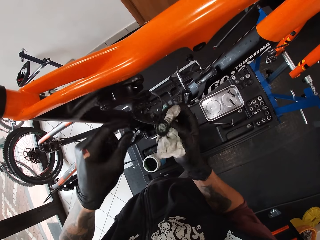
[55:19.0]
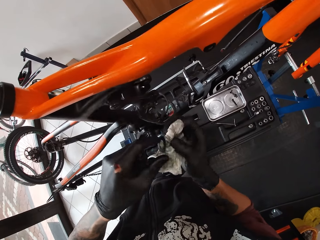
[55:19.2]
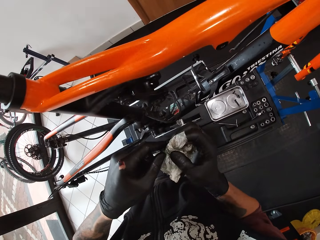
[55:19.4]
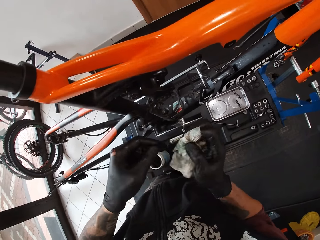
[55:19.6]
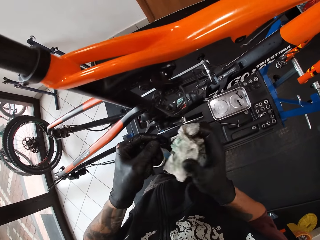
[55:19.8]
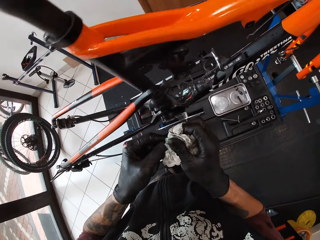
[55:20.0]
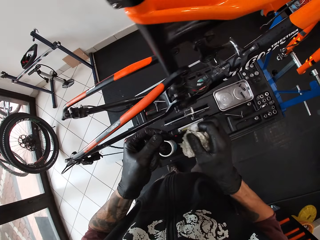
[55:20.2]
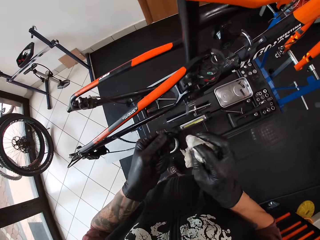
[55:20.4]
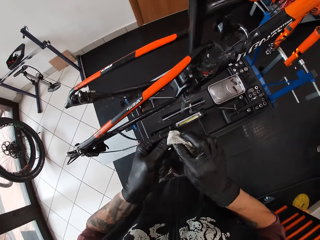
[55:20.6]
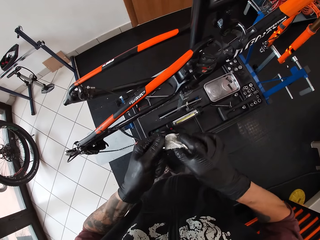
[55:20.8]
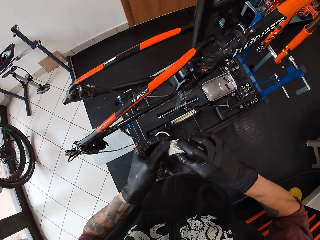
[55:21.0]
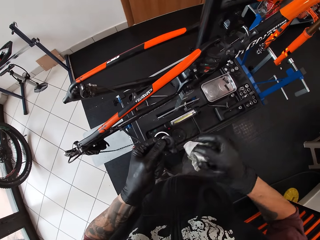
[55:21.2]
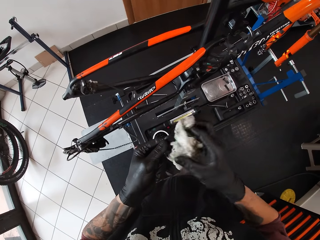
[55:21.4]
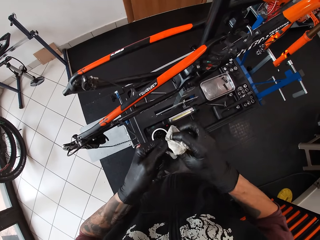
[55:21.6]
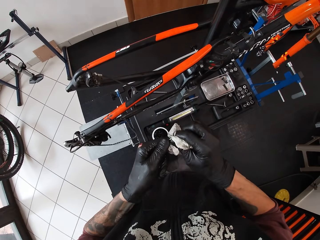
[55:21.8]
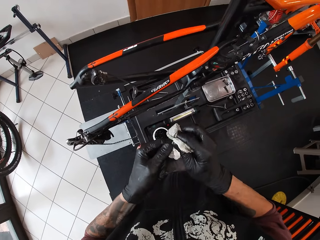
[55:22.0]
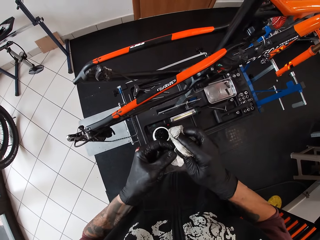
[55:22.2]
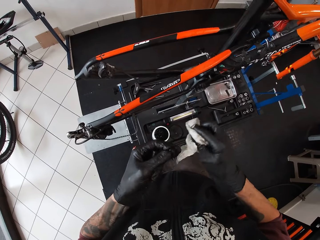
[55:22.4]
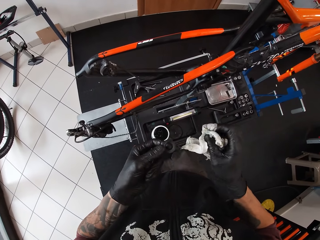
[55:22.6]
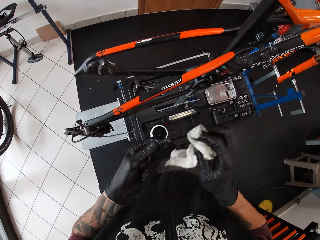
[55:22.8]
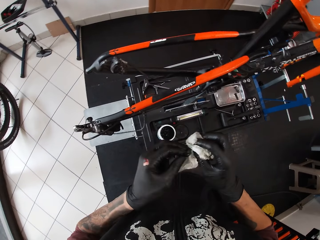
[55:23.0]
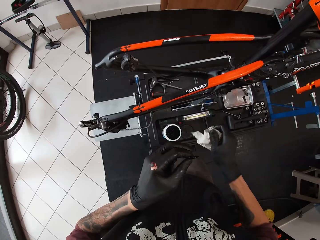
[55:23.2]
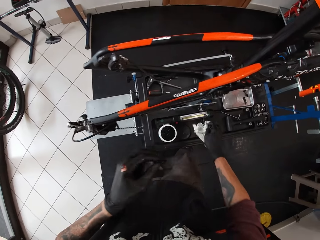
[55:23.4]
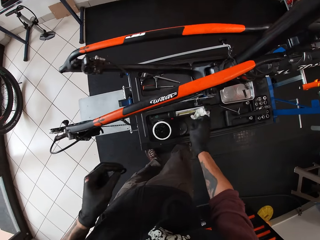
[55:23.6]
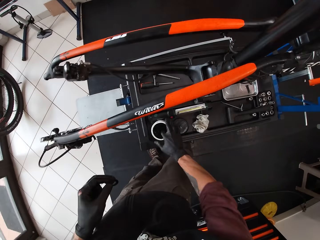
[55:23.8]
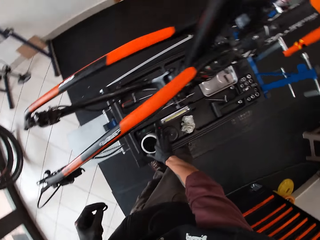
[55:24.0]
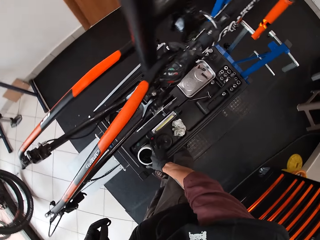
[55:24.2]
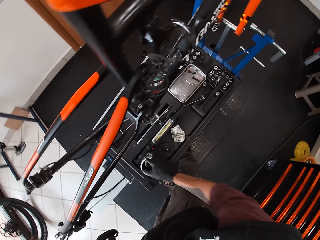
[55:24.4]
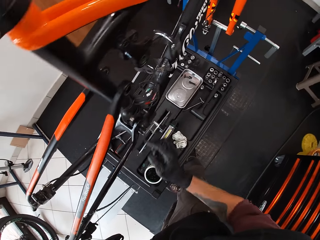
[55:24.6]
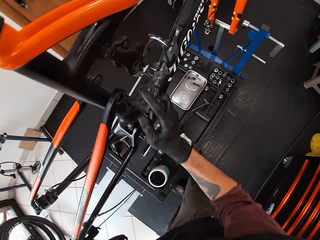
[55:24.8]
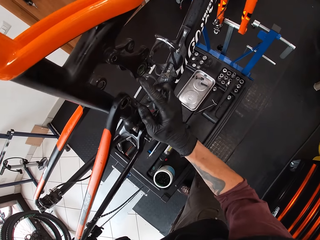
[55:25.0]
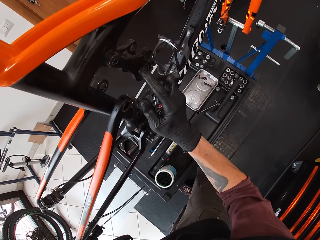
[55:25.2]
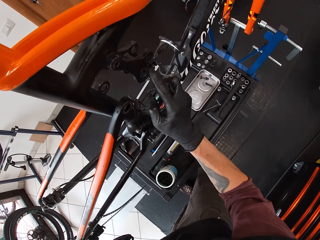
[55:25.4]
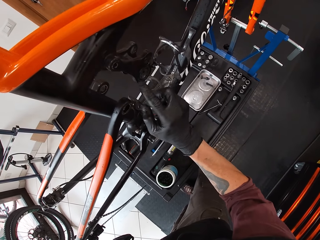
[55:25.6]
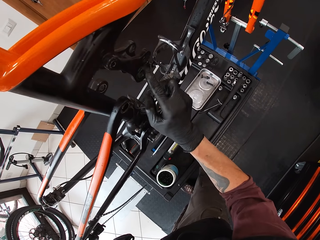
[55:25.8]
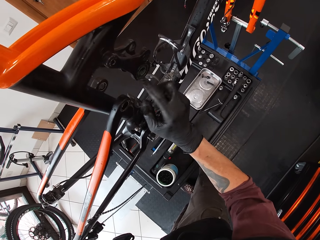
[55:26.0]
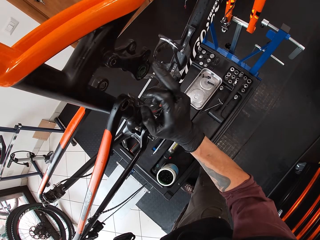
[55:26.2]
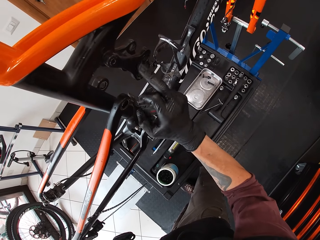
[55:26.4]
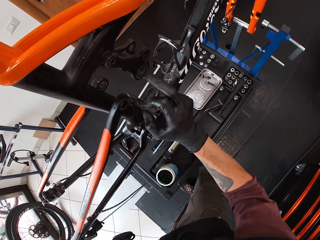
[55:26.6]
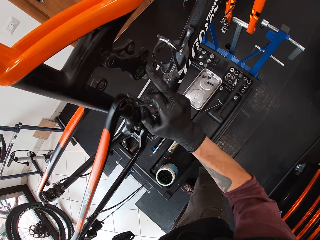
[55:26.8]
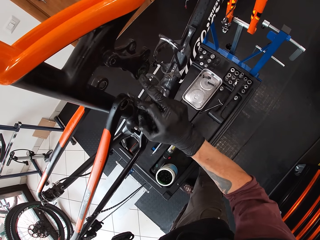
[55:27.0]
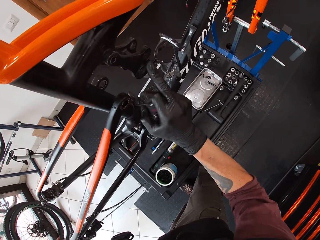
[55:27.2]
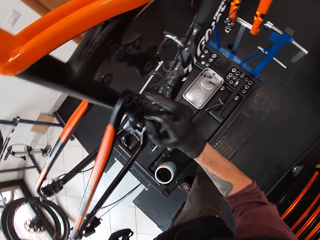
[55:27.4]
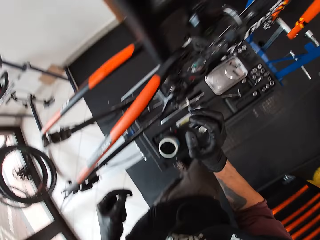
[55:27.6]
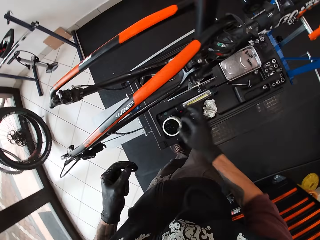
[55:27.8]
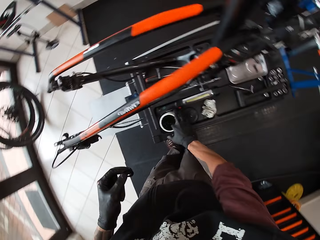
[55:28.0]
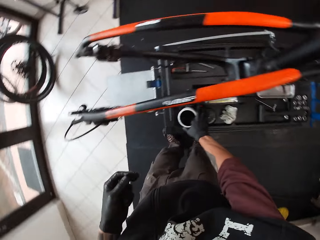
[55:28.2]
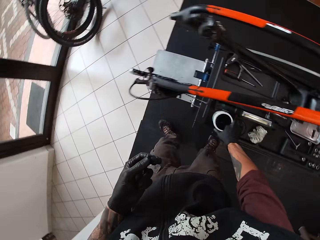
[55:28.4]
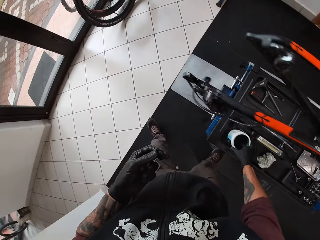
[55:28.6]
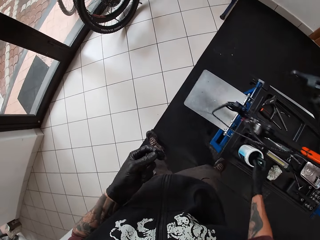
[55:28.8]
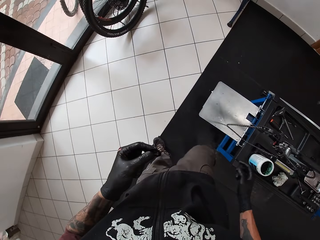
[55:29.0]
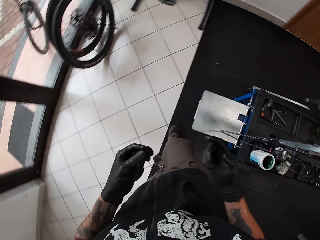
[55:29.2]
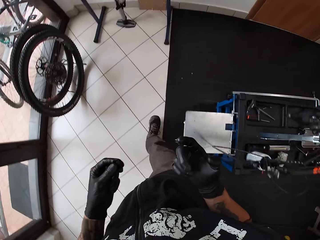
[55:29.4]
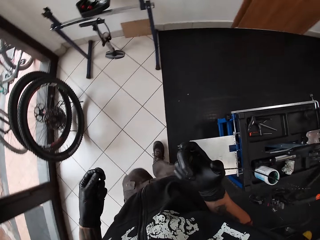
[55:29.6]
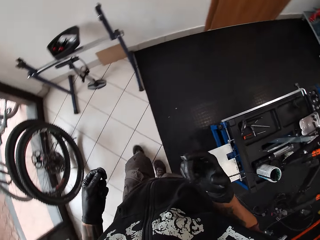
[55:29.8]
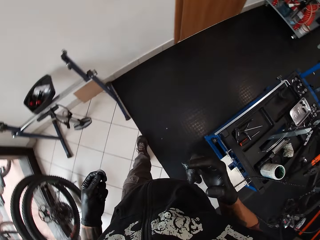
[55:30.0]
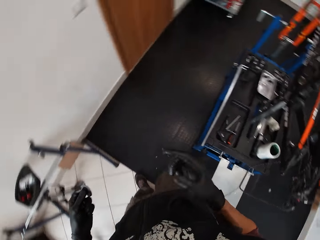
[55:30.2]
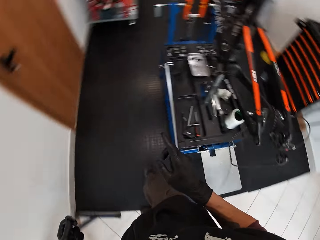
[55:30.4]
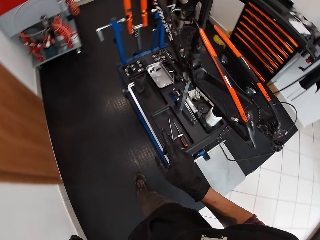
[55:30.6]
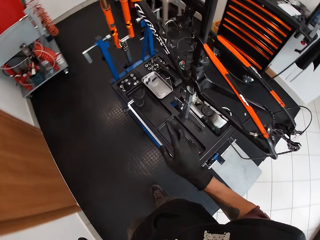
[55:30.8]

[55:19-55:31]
The camera wearer passes the metal ring in his right hand to his left hand. He cleans the metal ring with the paper in his right hand. He drops the paper in his right hand on the bicycle stand. He takes lubricant from the lubricant container with his right hand, with a finger. He applies the lubricant in his right hand on the chain ring. He takes lubricant from the lubricant container with his right hand, with a finger.

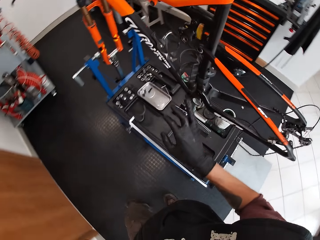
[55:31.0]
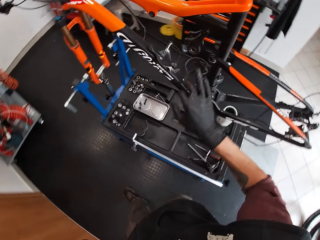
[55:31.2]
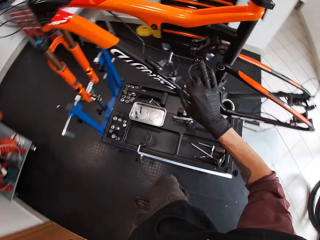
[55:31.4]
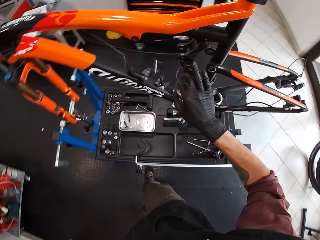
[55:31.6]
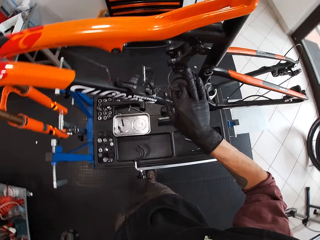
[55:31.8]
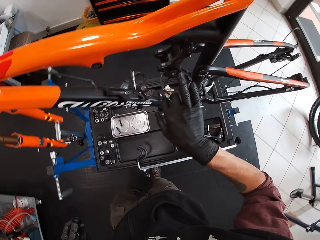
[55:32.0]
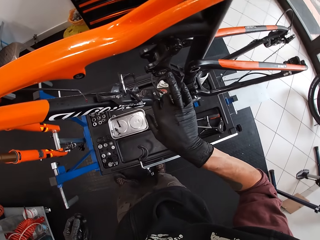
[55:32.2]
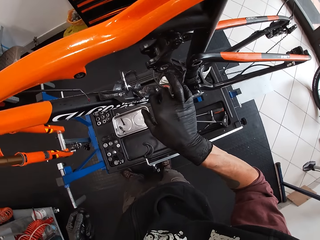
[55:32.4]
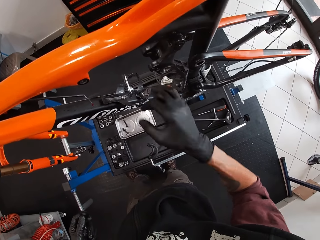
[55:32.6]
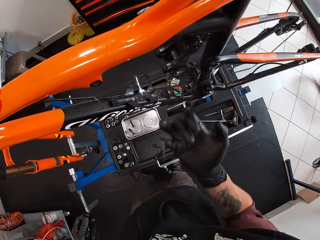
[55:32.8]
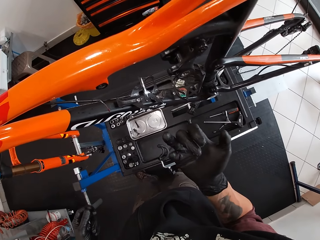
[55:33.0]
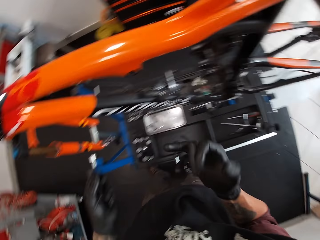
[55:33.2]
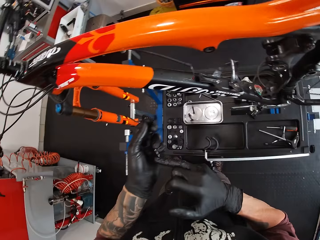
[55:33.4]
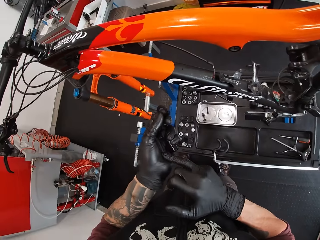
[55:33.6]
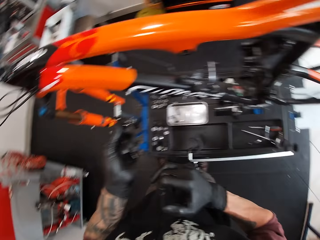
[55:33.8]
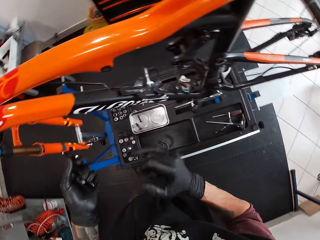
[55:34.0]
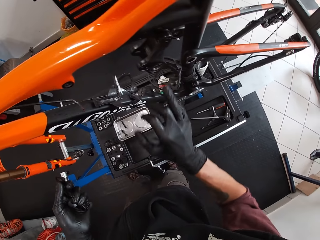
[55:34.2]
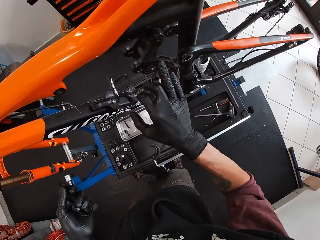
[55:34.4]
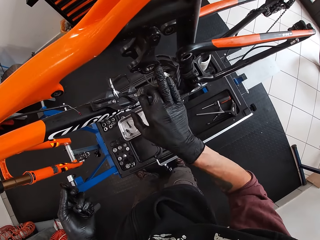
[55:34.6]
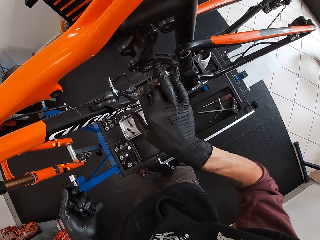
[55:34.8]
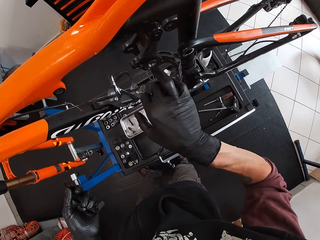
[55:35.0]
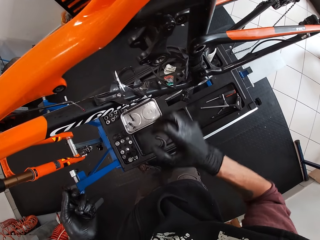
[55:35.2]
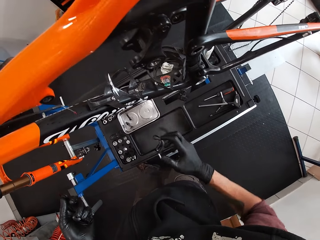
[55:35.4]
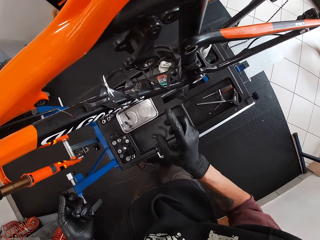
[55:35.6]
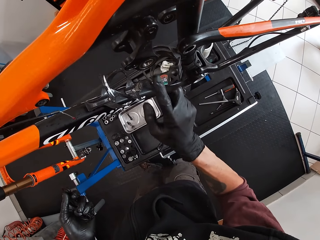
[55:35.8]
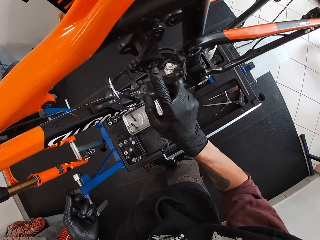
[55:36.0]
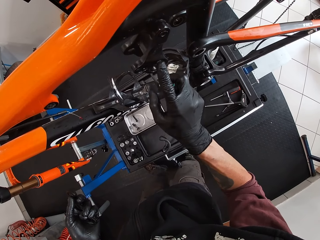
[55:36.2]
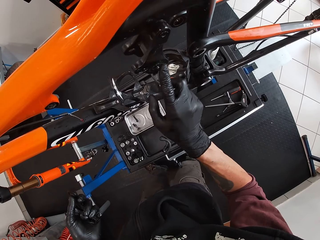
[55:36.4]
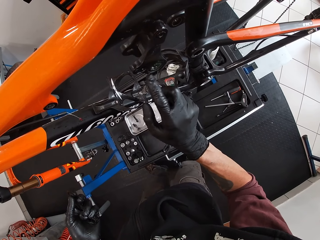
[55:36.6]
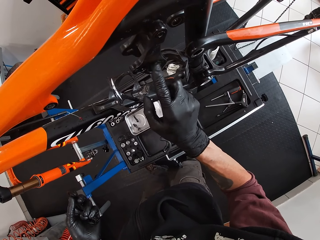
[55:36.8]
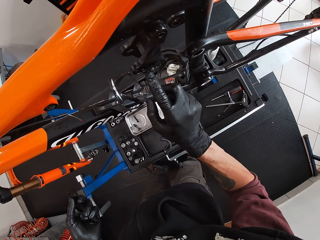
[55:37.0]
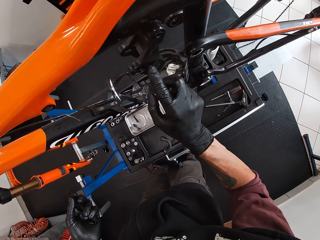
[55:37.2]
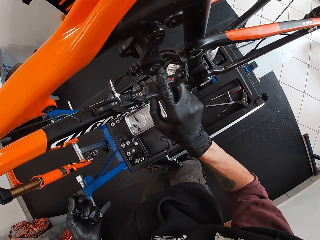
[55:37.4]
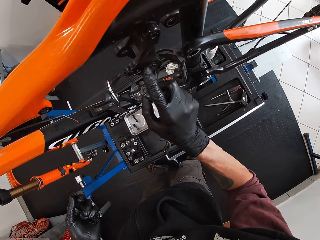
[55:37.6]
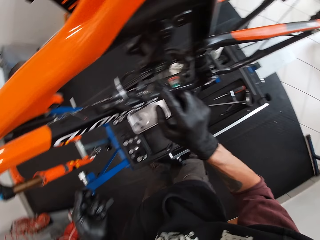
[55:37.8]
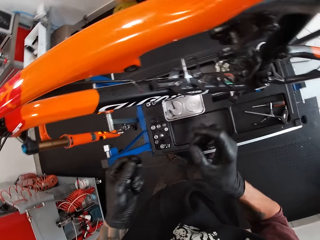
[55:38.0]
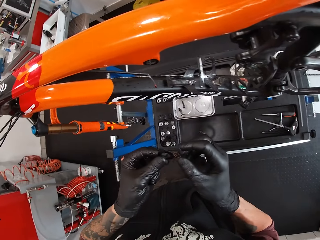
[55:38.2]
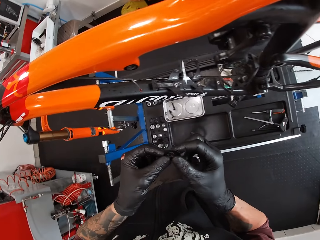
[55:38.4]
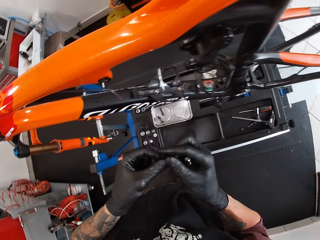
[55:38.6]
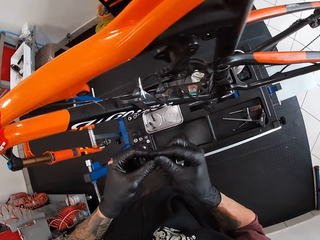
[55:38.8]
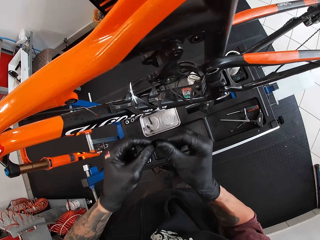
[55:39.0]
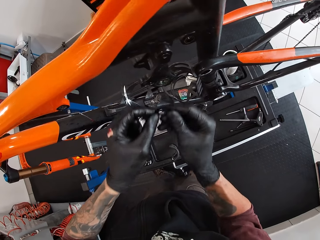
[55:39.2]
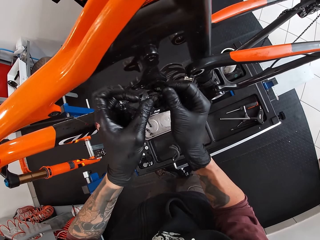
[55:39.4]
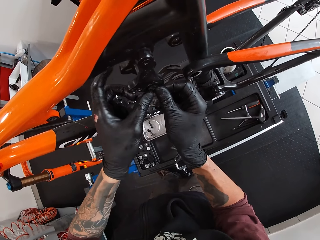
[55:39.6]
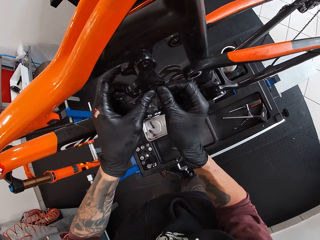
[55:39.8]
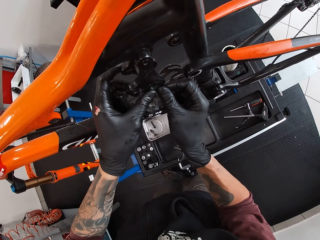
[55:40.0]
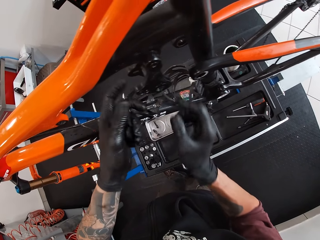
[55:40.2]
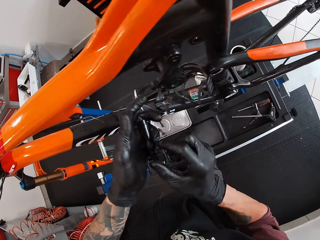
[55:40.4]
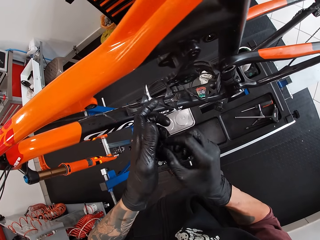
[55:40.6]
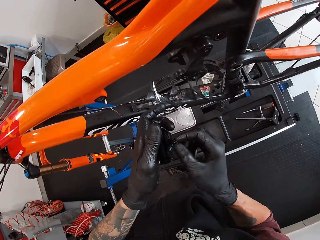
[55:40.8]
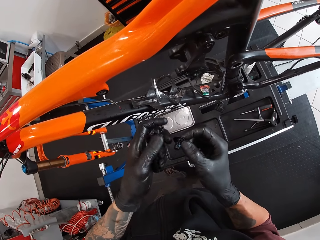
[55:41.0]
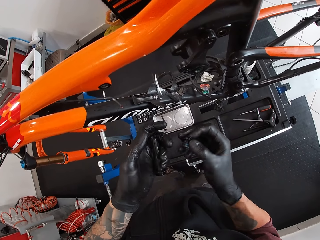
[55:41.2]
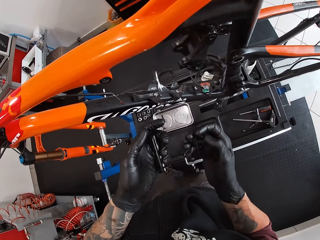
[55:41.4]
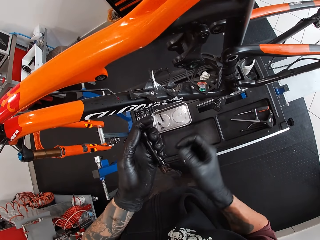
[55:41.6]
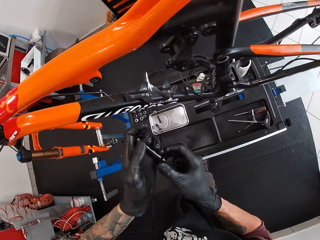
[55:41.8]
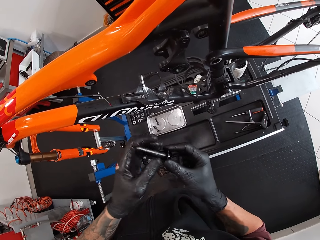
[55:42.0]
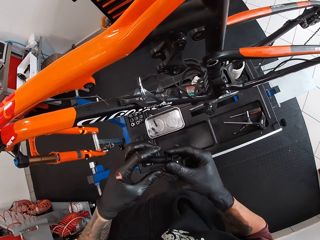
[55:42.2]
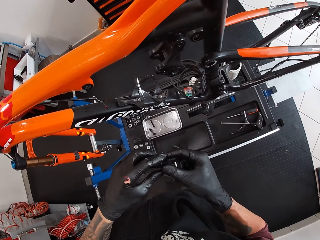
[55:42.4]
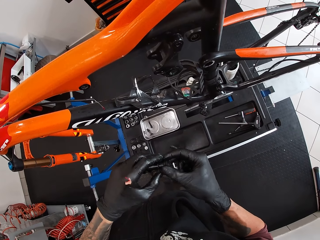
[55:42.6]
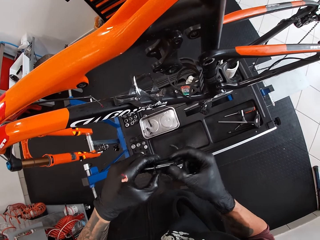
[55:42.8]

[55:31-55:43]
The camera wearer walks around the bike. He applies grease on the bike part. He looks at his finger and wipes the finger on his left palm. He applies the lubricant in his right hand on the chain ring. He attaches the metal ring with both hands on the chain ring.
